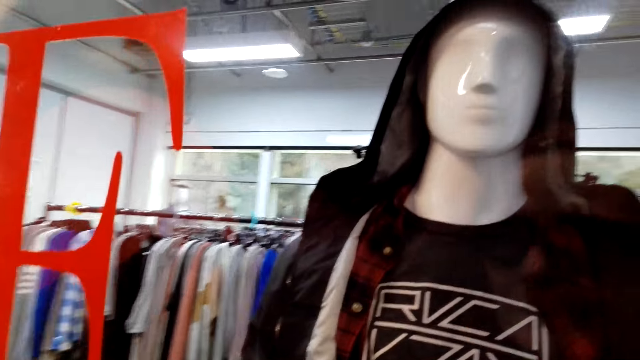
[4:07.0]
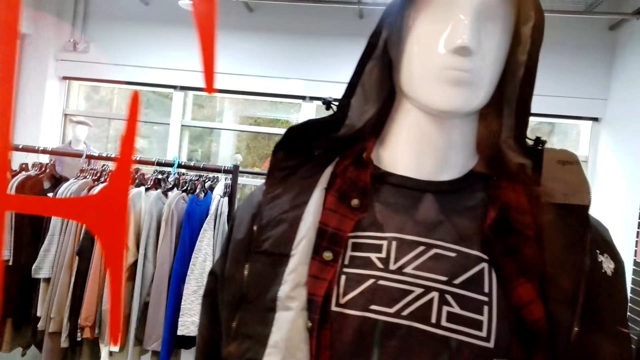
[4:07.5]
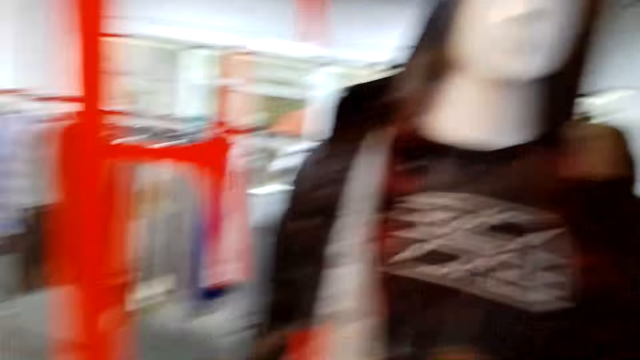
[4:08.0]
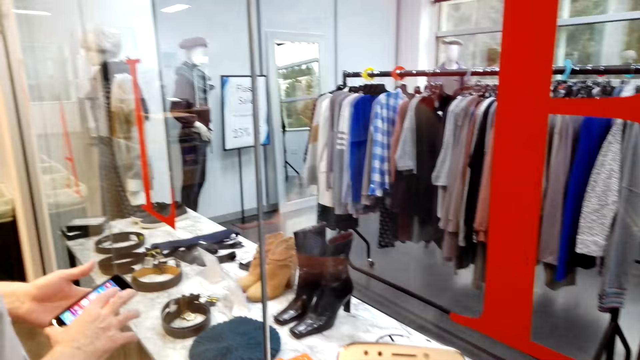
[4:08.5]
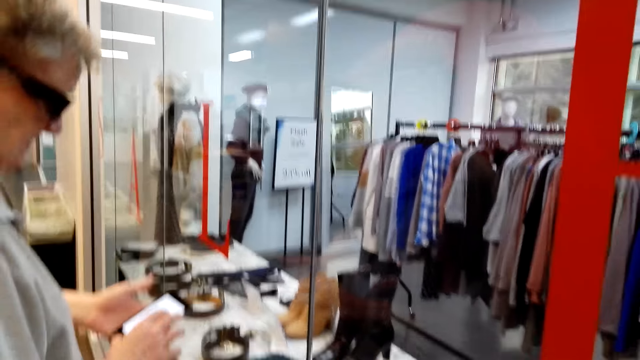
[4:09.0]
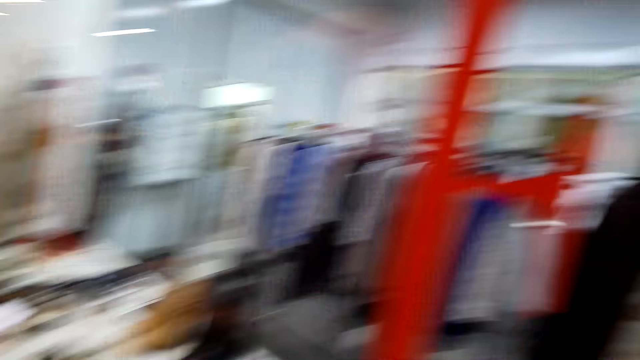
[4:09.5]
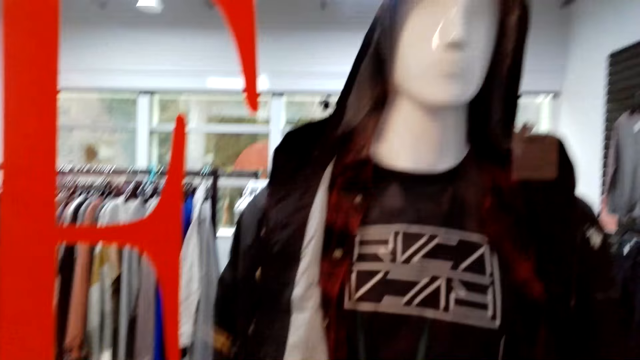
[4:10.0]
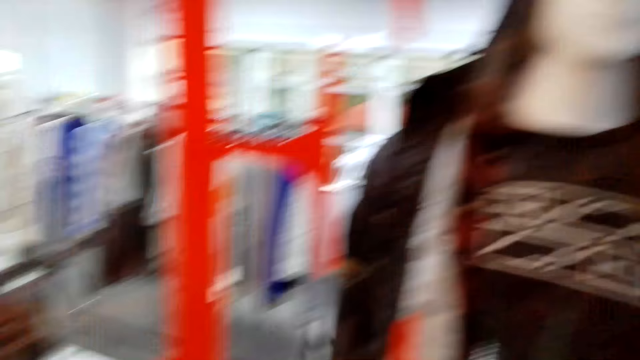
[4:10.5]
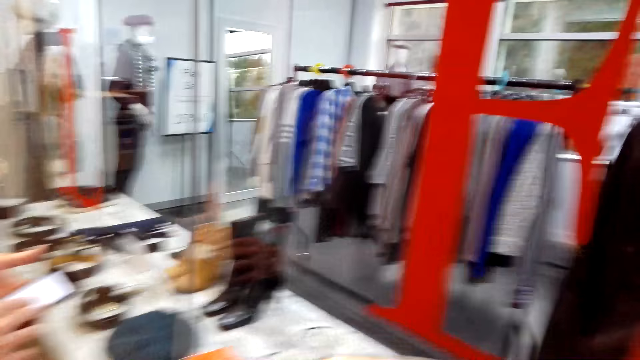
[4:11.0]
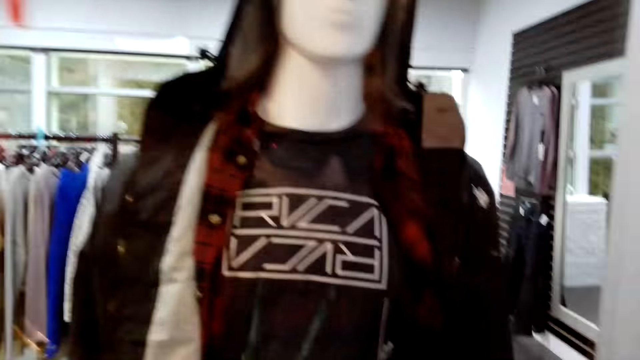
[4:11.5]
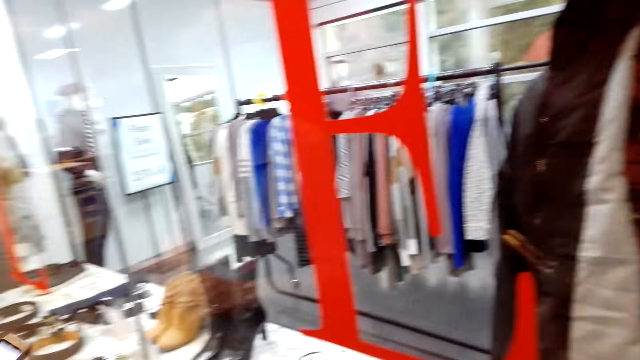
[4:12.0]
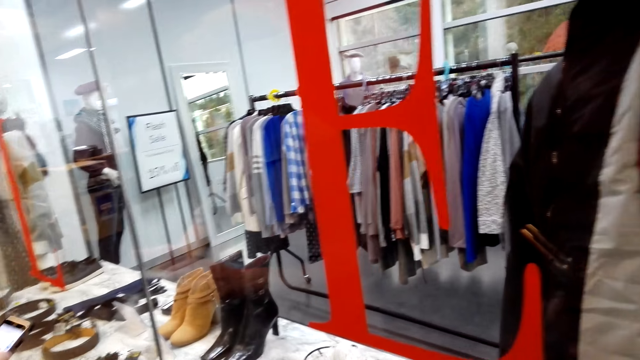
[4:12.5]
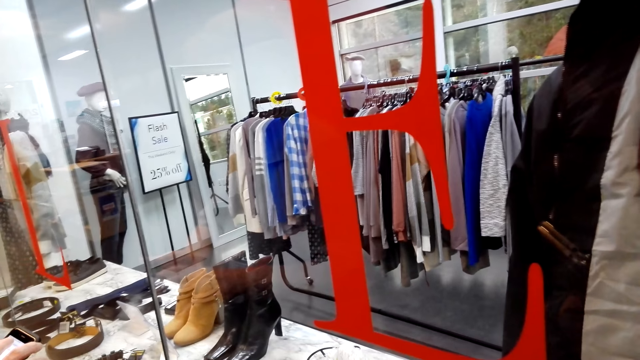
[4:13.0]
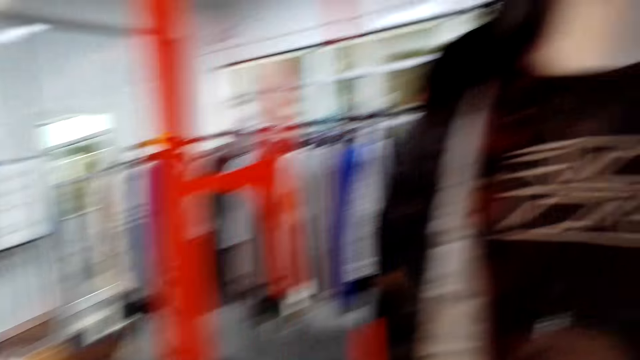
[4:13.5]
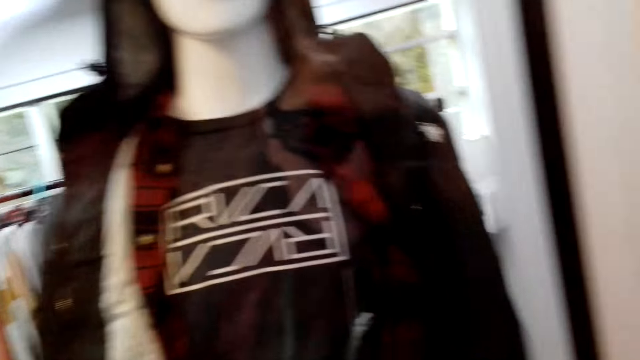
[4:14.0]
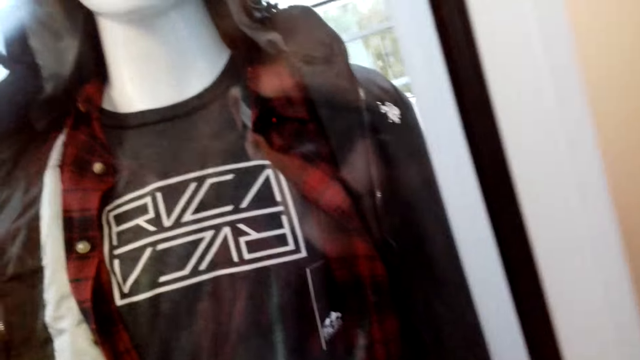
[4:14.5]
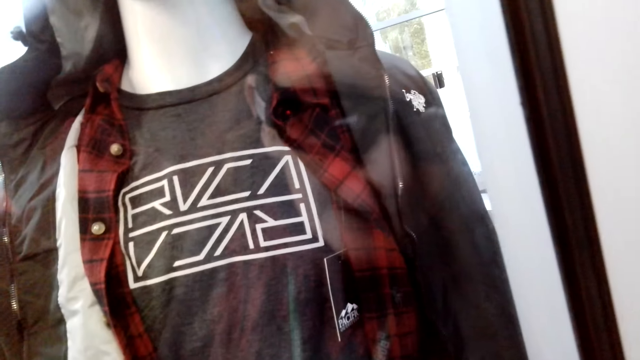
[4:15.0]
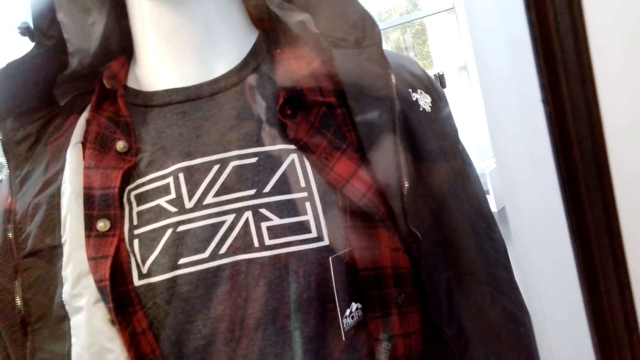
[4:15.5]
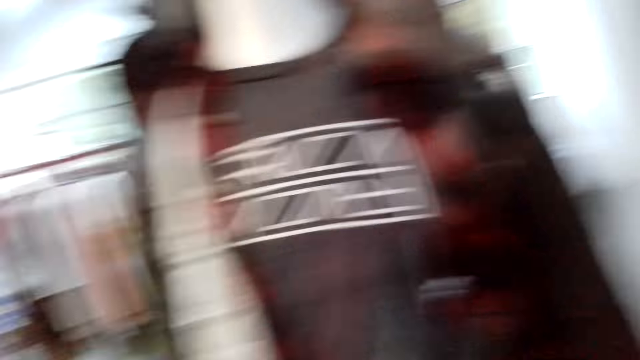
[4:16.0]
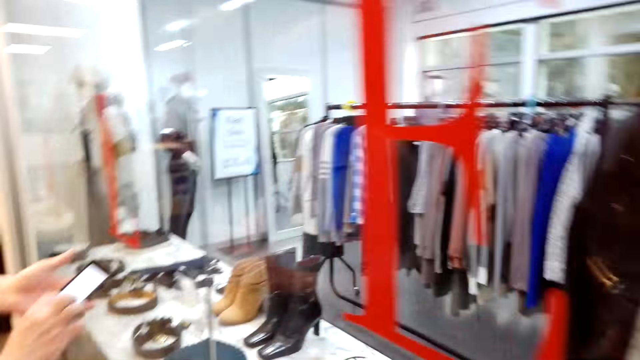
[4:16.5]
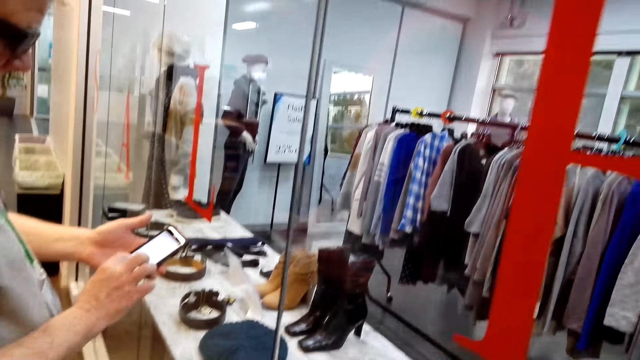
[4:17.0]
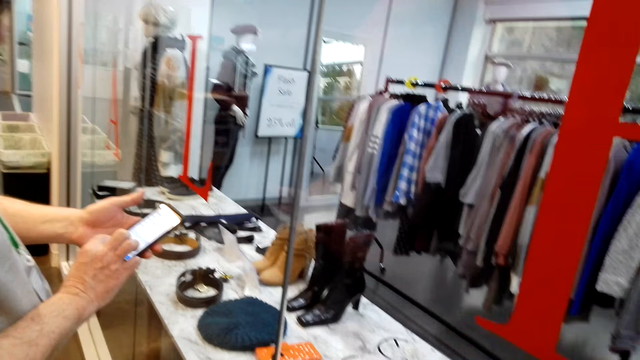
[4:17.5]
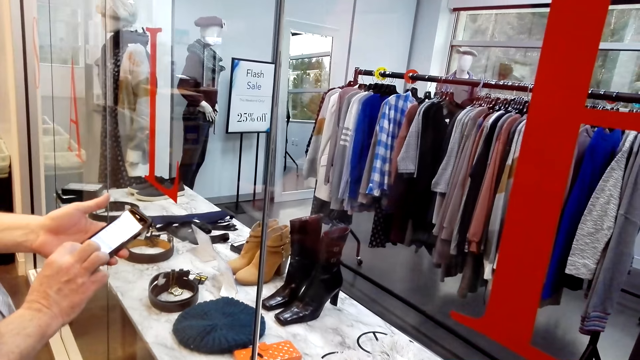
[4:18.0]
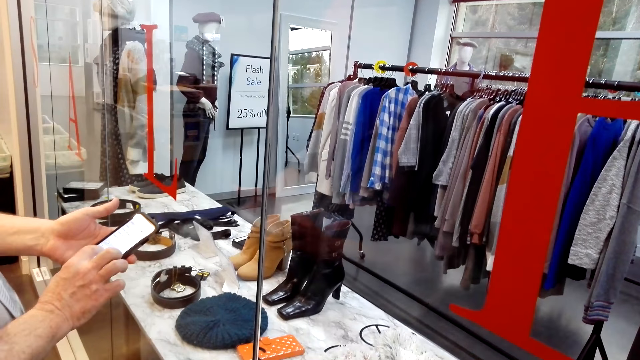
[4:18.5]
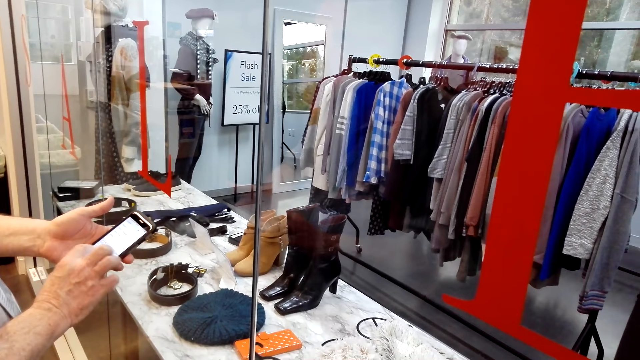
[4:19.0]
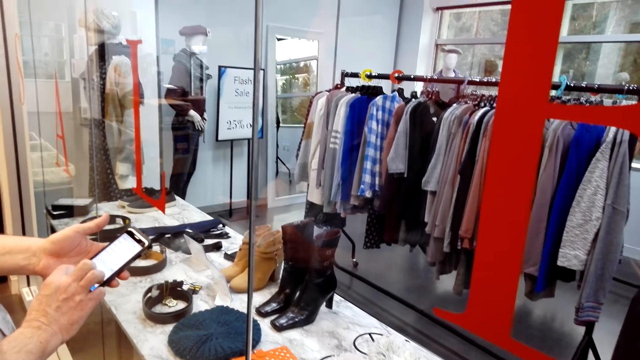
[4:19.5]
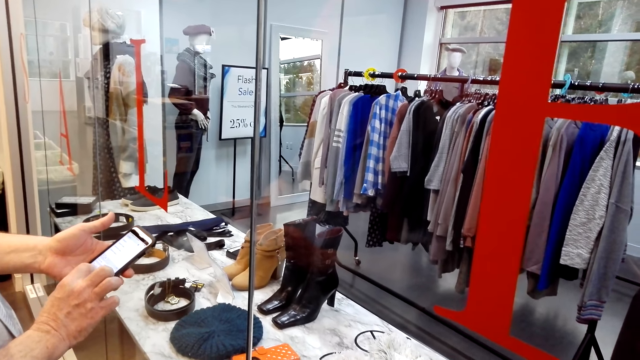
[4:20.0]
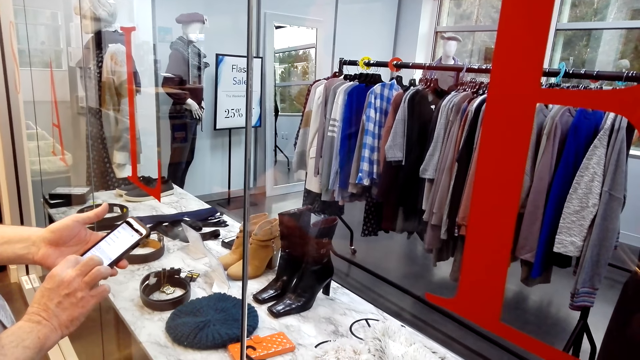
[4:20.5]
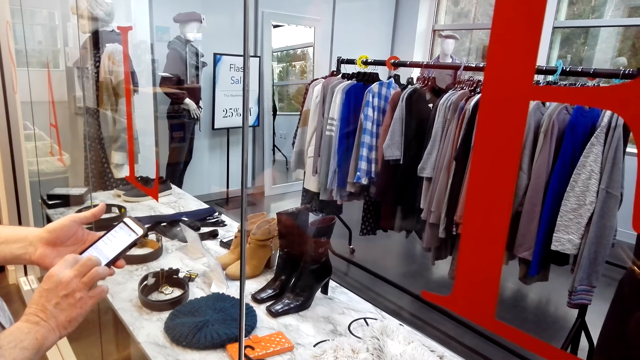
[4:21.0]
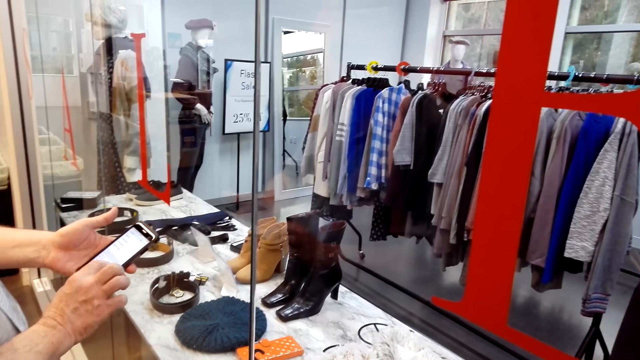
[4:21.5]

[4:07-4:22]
A man takes the photo. The camera wearer converses with the man. The man scrolls the phone.

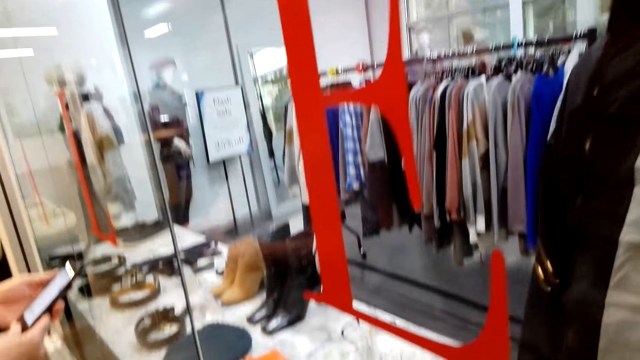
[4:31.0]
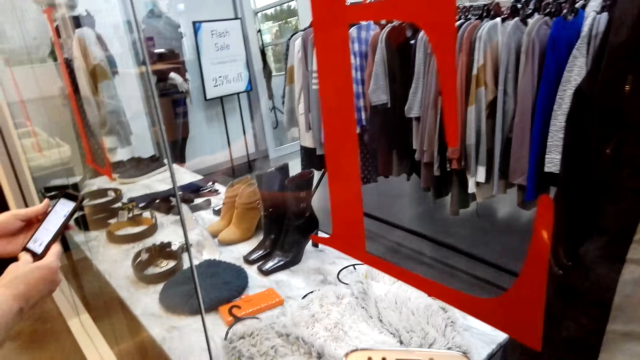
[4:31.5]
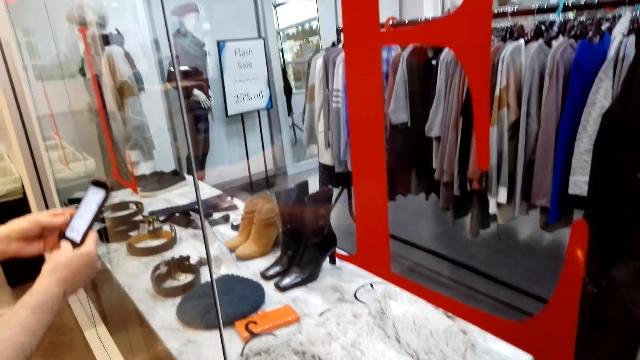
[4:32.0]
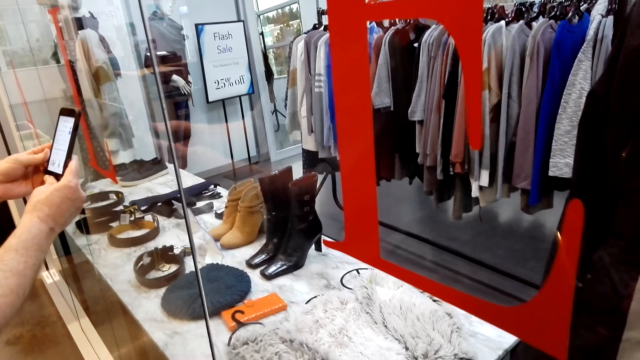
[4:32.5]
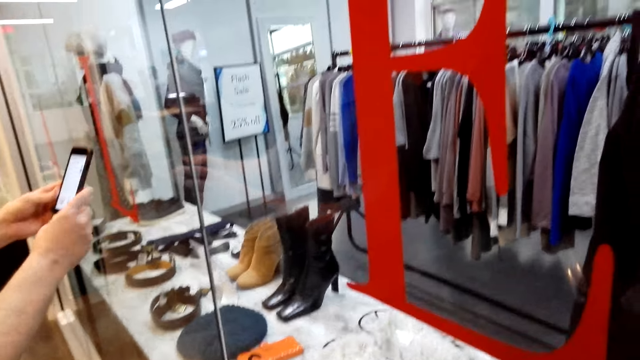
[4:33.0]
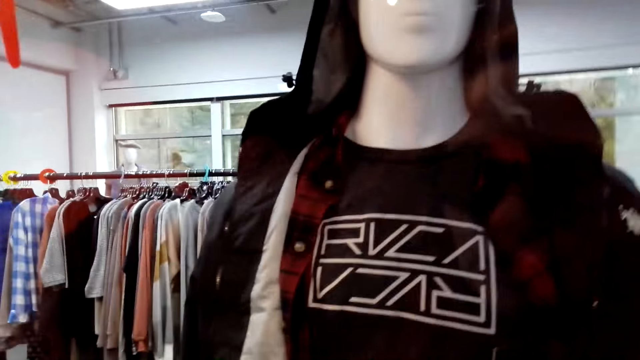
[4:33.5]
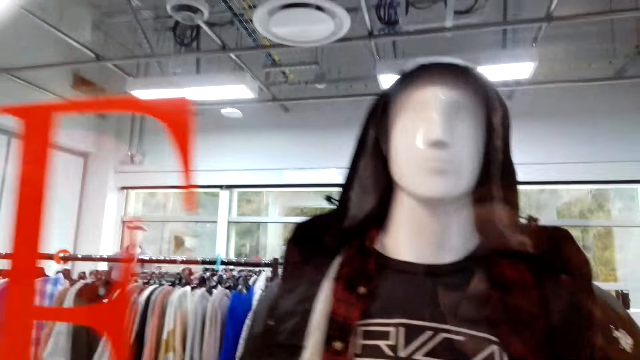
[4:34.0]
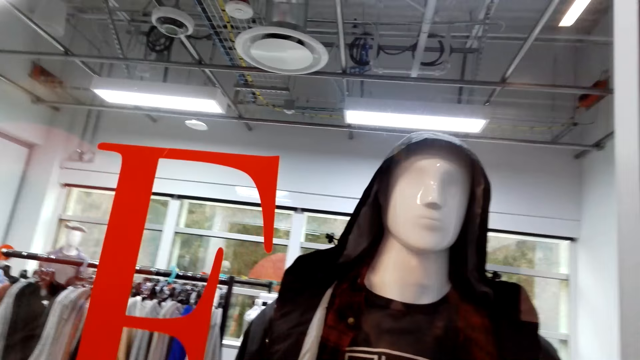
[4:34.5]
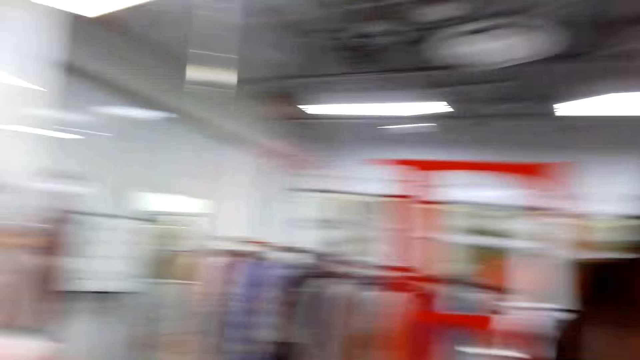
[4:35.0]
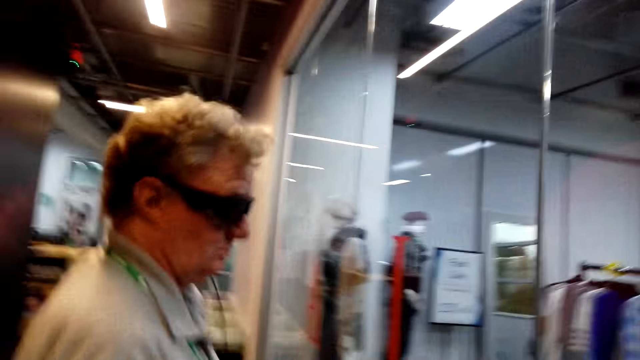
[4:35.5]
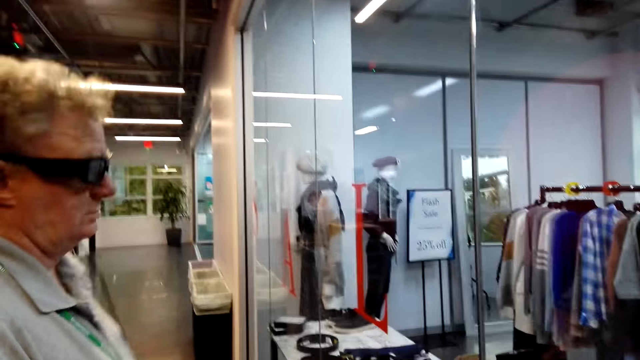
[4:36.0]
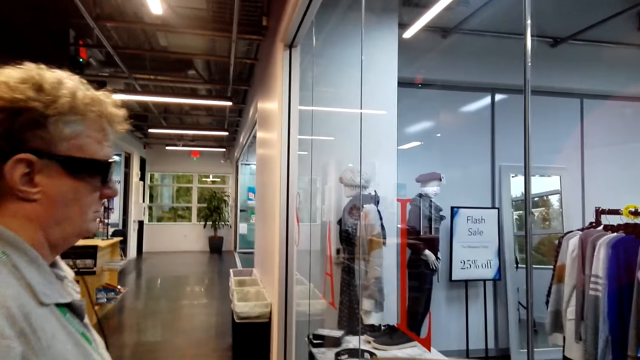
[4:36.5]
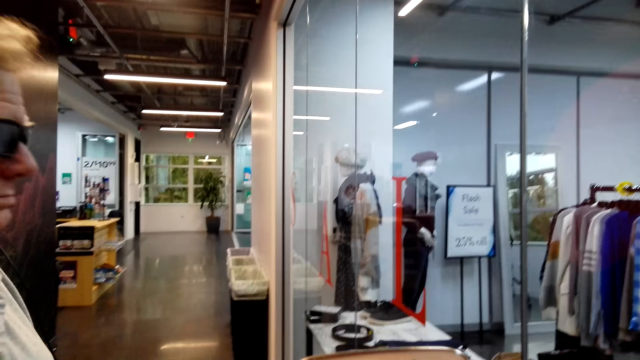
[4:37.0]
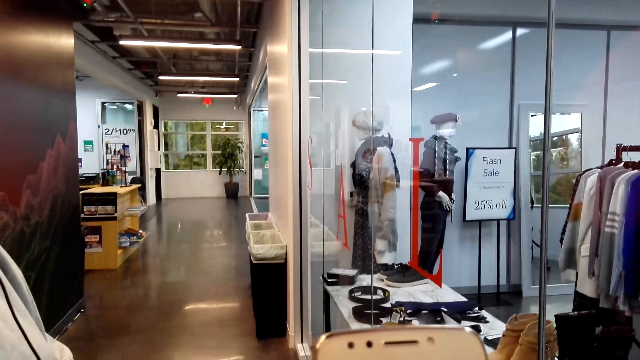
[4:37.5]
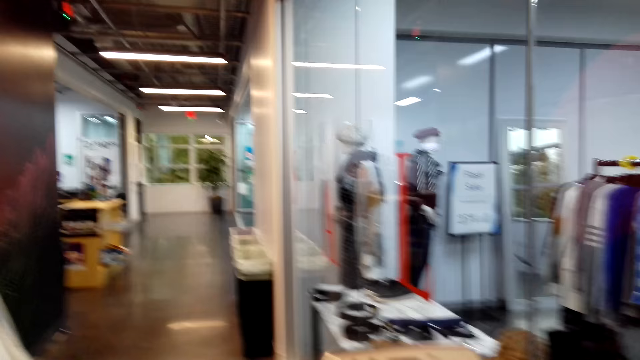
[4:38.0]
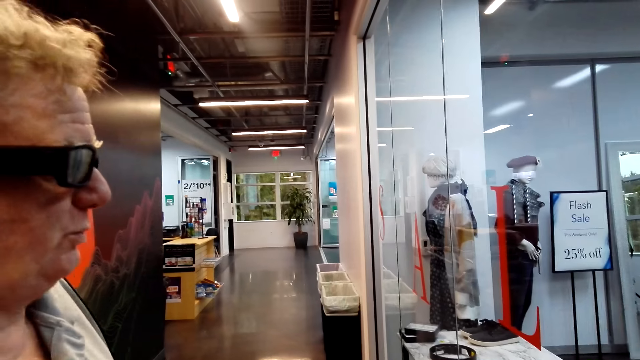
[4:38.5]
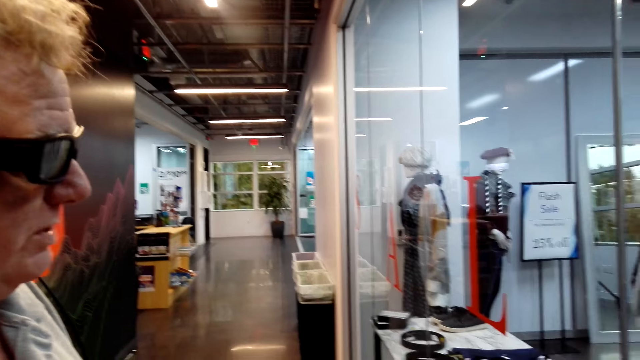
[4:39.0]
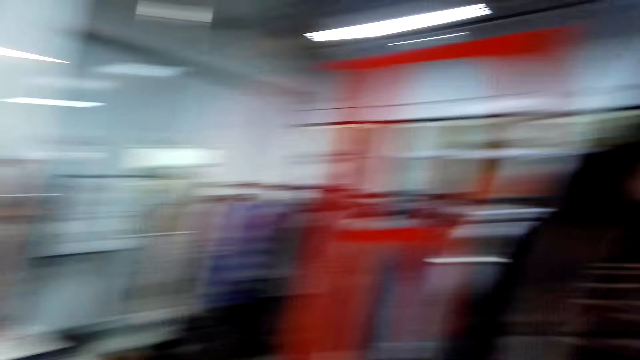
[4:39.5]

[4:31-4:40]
The camera wearer converses with a man.
